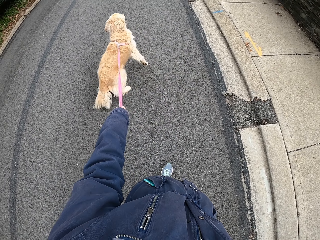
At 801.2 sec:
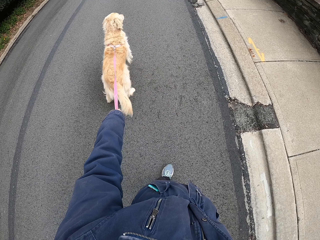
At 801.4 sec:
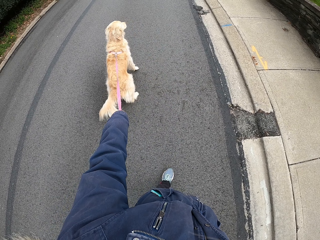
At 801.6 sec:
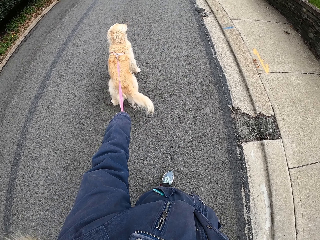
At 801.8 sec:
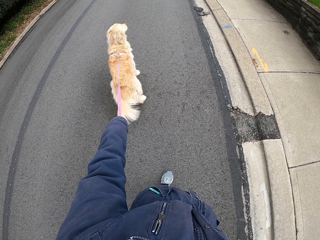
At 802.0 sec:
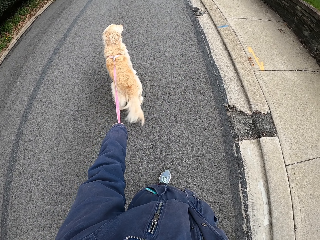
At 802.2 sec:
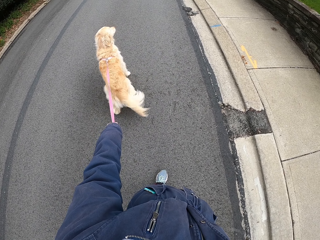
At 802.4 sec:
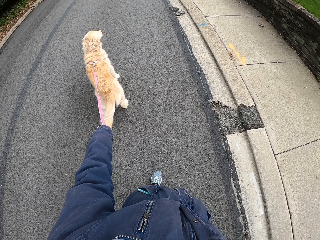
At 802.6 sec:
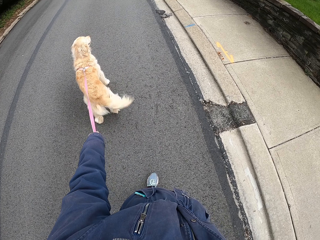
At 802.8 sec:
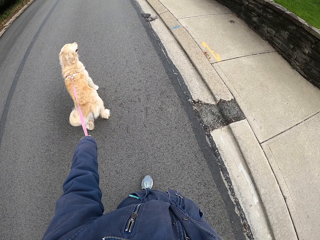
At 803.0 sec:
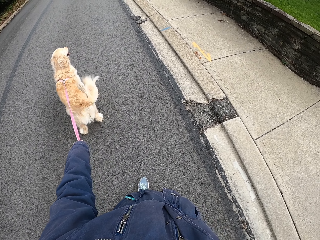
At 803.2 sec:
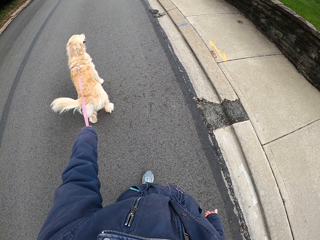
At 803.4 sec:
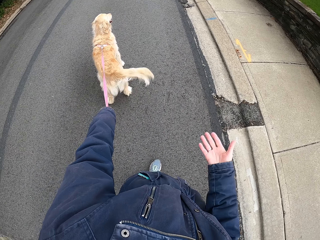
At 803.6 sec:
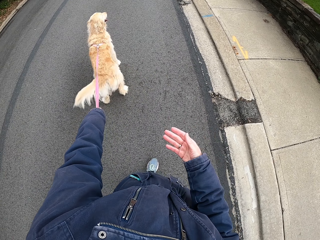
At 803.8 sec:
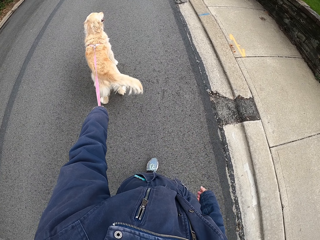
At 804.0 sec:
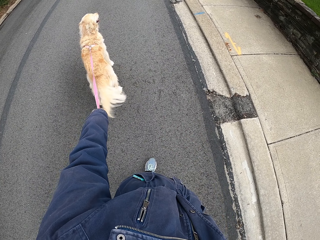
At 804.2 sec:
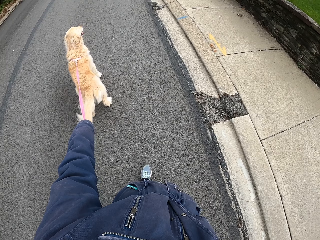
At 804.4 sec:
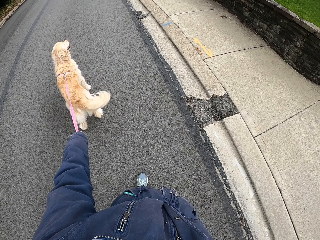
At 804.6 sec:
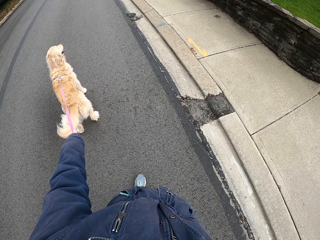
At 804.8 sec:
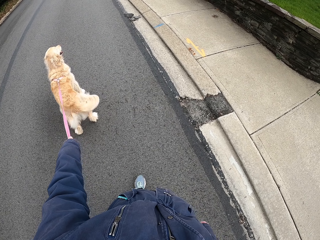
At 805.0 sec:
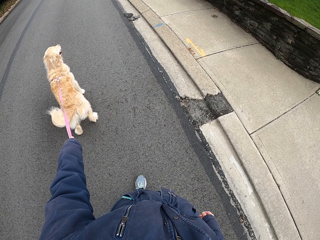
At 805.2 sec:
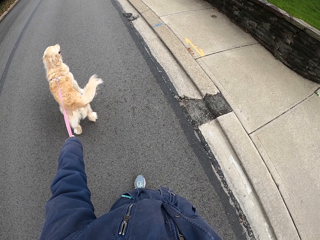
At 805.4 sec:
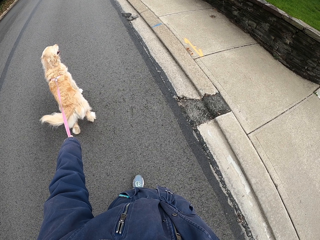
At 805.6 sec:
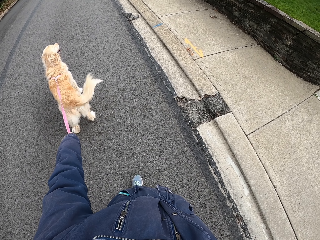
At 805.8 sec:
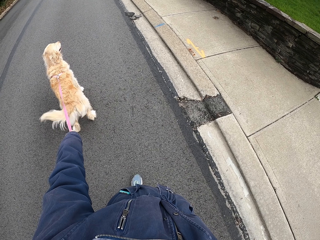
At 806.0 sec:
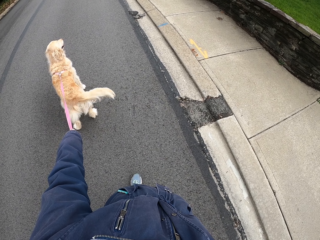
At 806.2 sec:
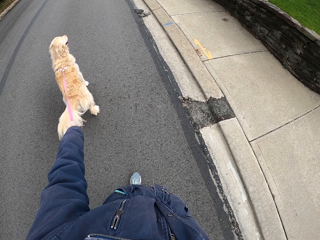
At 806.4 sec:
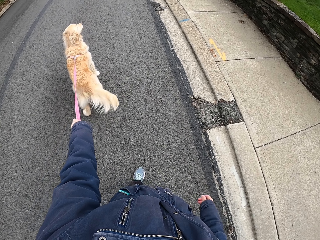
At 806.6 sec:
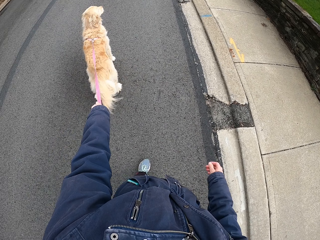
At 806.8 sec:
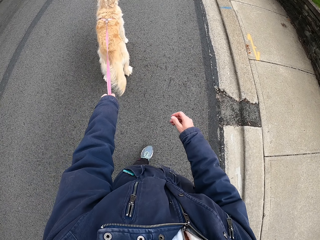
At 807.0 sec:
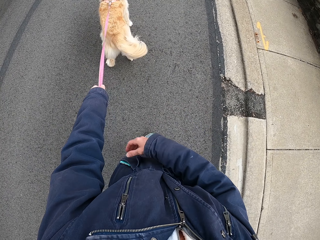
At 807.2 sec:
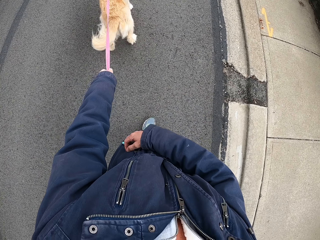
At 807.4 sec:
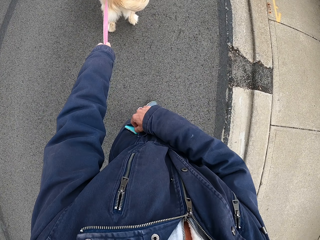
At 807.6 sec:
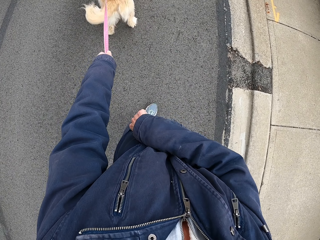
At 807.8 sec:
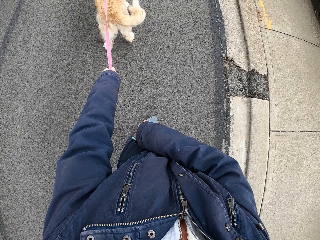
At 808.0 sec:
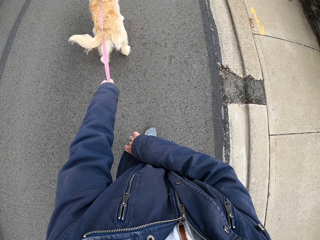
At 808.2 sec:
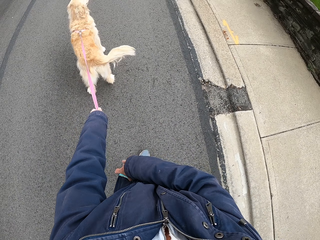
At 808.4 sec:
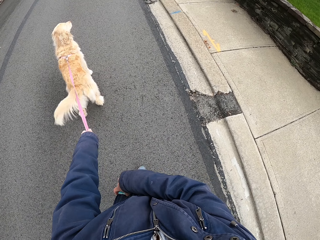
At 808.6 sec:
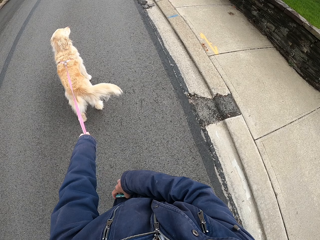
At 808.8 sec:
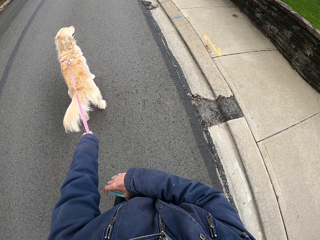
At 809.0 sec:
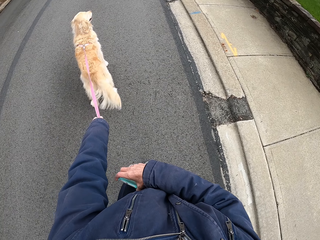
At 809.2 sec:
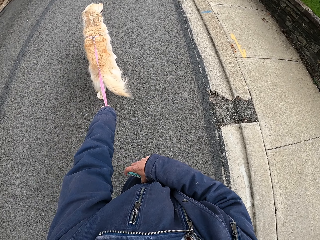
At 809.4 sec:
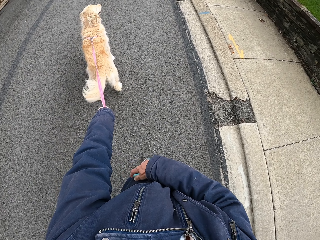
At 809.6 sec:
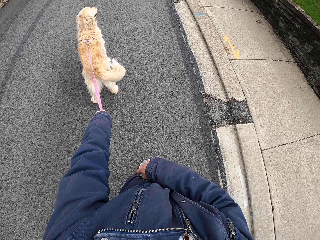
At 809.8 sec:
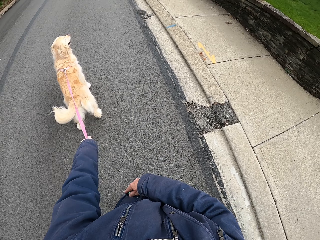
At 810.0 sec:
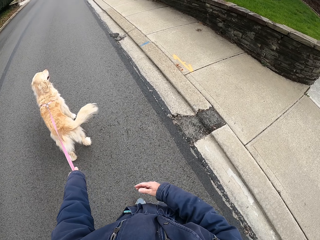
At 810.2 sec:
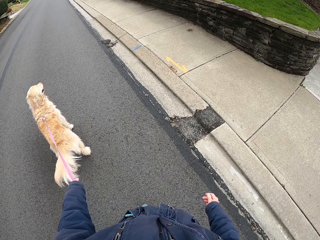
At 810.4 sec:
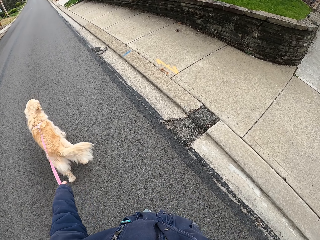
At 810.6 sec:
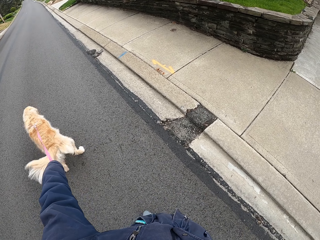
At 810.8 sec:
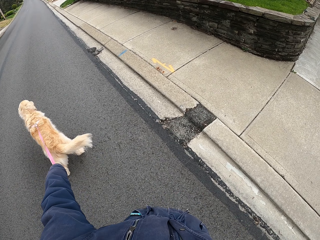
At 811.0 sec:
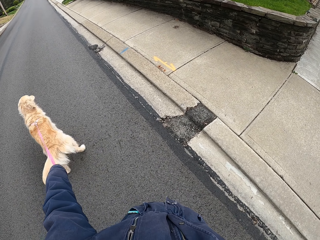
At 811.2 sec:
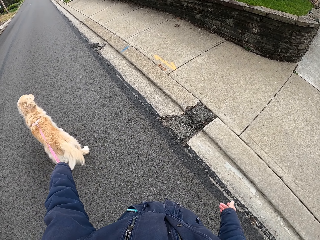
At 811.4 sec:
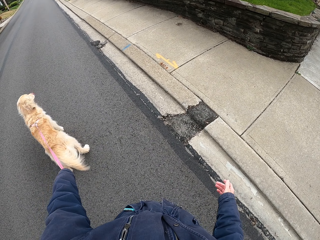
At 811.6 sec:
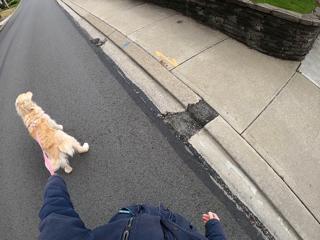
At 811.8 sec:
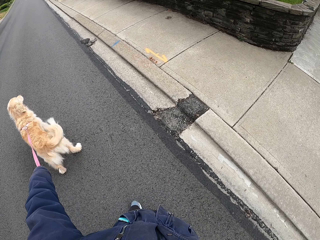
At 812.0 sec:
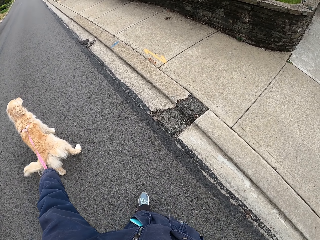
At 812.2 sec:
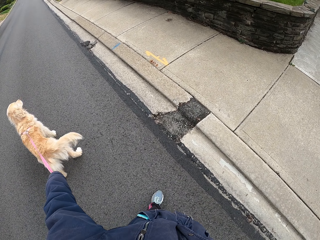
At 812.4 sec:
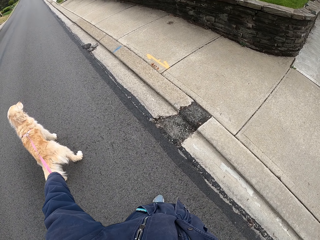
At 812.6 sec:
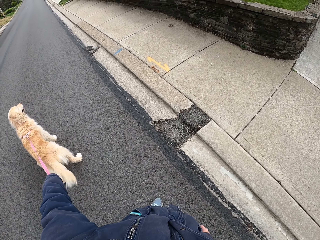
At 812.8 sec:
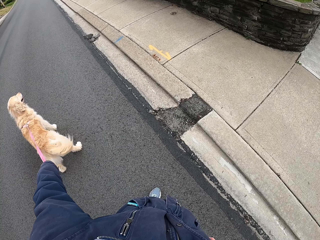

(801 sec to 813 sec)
The camera wearer moves her hand. She touches the phone in the pocket.

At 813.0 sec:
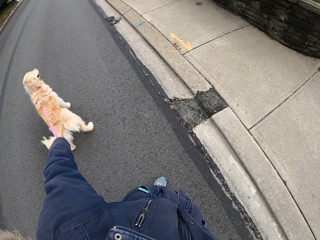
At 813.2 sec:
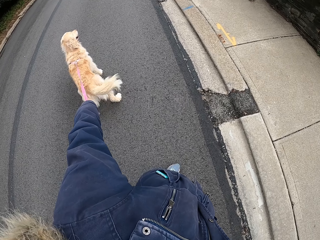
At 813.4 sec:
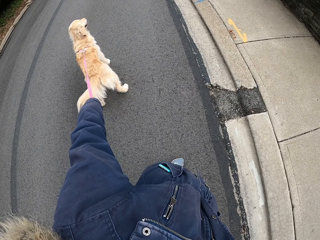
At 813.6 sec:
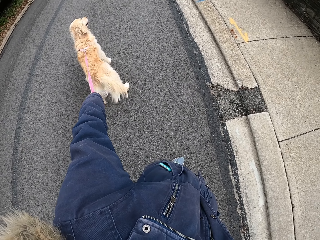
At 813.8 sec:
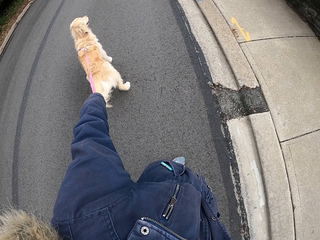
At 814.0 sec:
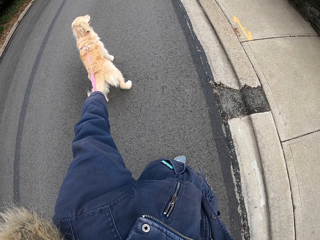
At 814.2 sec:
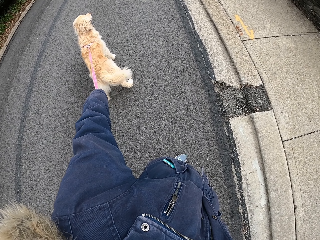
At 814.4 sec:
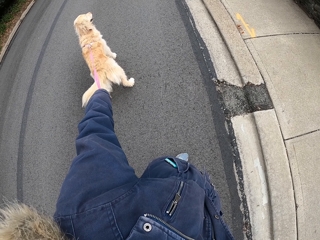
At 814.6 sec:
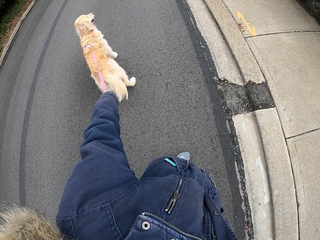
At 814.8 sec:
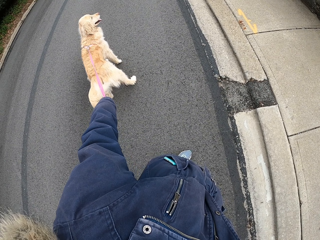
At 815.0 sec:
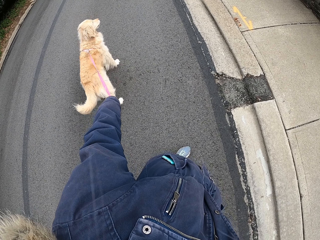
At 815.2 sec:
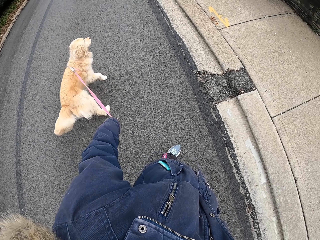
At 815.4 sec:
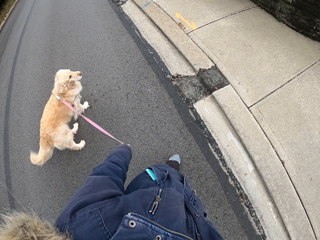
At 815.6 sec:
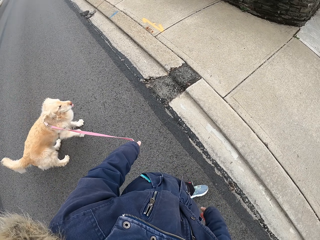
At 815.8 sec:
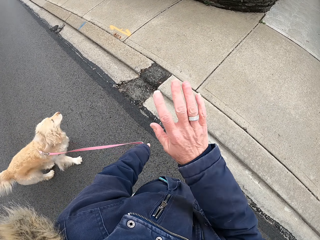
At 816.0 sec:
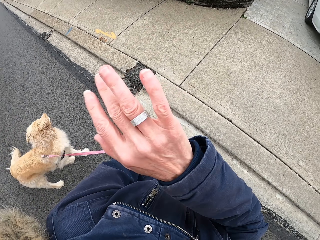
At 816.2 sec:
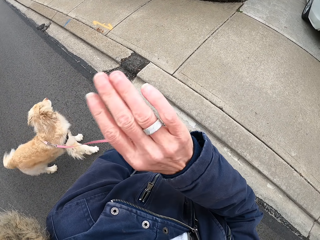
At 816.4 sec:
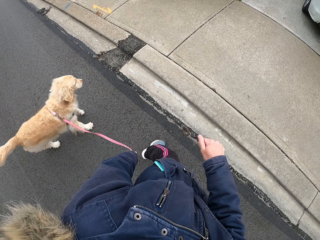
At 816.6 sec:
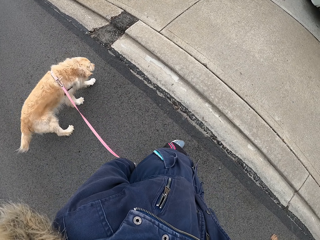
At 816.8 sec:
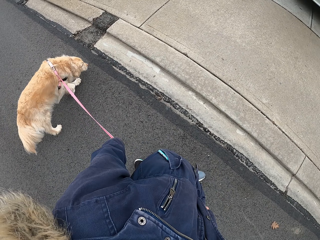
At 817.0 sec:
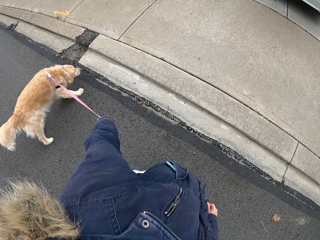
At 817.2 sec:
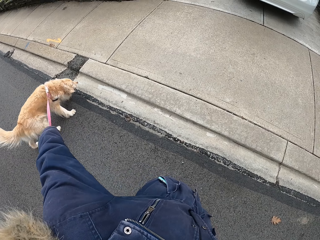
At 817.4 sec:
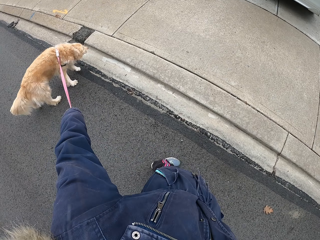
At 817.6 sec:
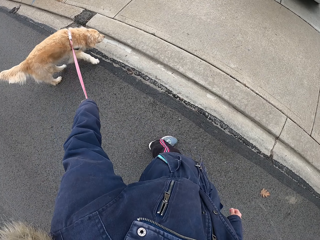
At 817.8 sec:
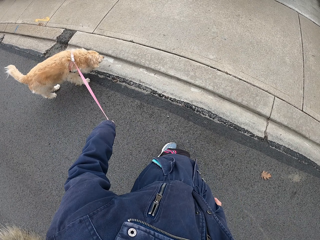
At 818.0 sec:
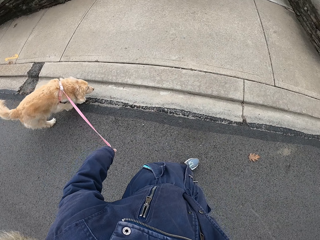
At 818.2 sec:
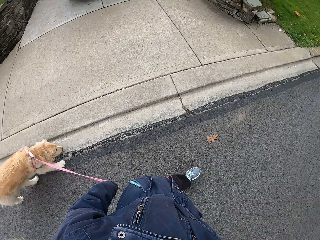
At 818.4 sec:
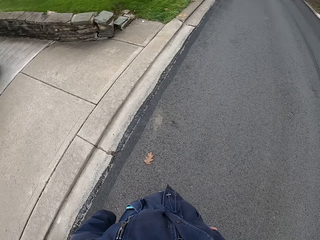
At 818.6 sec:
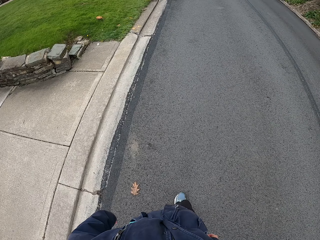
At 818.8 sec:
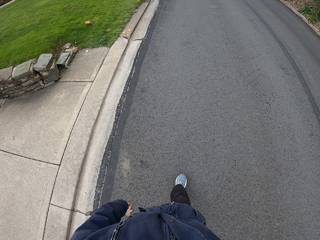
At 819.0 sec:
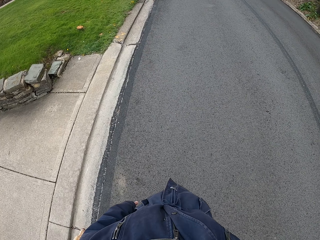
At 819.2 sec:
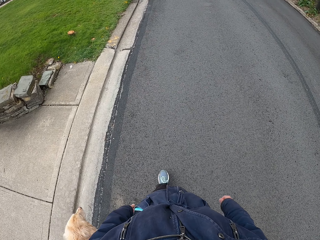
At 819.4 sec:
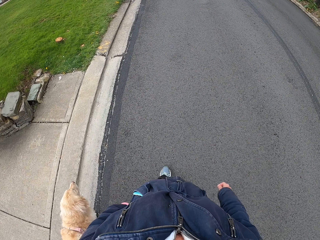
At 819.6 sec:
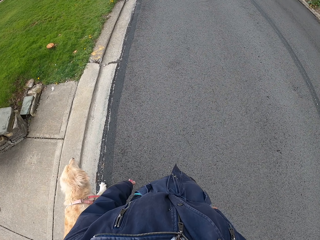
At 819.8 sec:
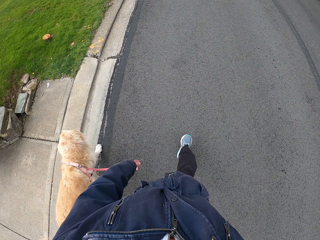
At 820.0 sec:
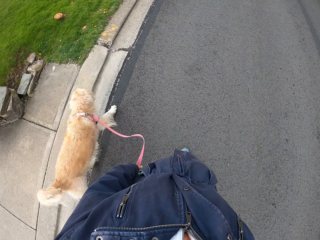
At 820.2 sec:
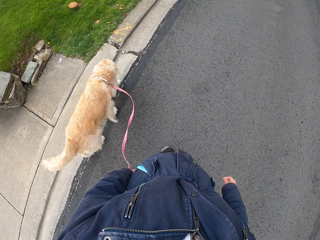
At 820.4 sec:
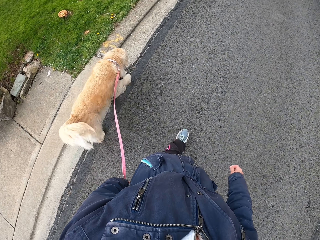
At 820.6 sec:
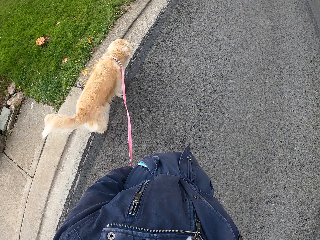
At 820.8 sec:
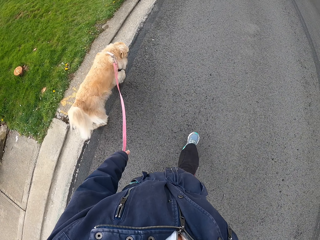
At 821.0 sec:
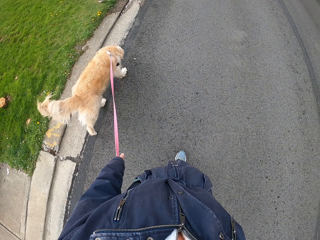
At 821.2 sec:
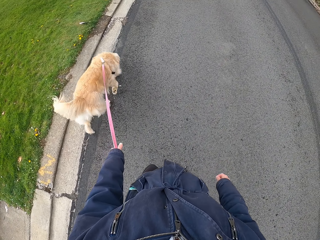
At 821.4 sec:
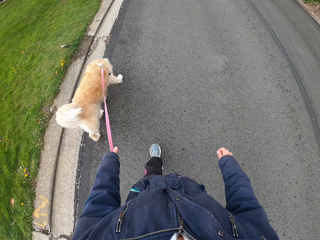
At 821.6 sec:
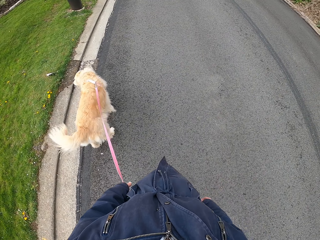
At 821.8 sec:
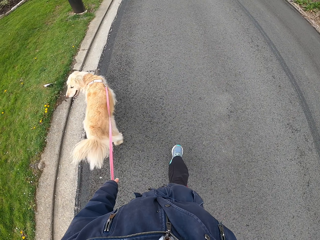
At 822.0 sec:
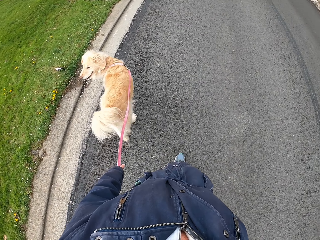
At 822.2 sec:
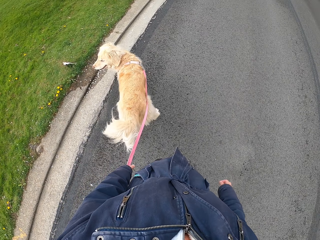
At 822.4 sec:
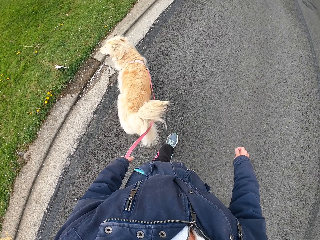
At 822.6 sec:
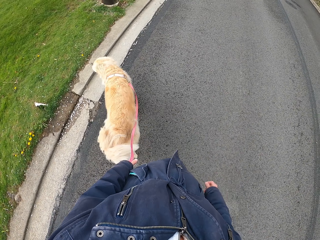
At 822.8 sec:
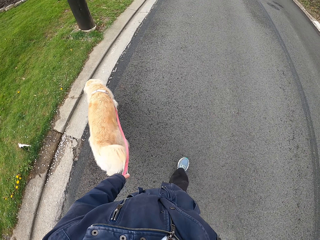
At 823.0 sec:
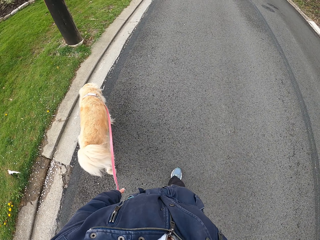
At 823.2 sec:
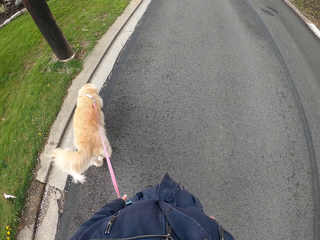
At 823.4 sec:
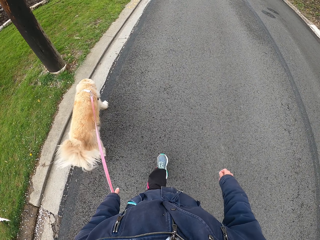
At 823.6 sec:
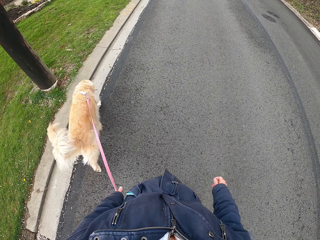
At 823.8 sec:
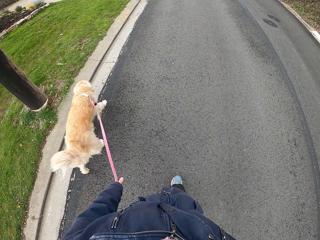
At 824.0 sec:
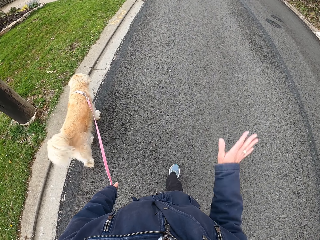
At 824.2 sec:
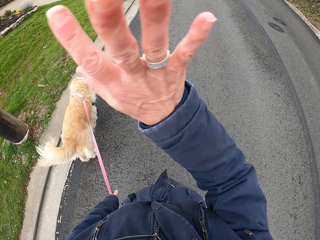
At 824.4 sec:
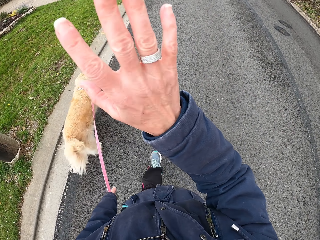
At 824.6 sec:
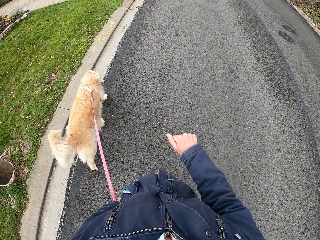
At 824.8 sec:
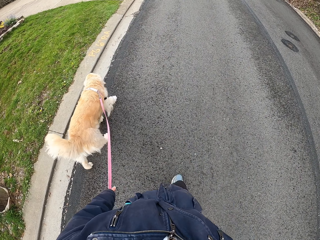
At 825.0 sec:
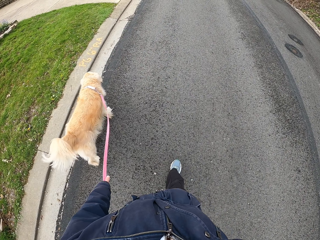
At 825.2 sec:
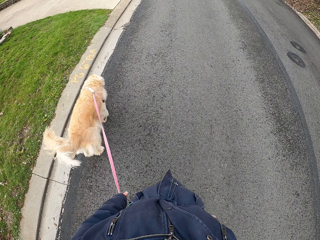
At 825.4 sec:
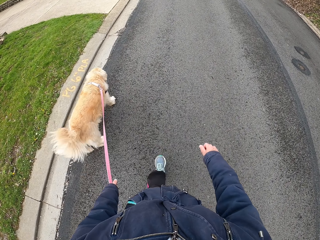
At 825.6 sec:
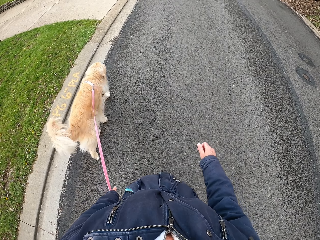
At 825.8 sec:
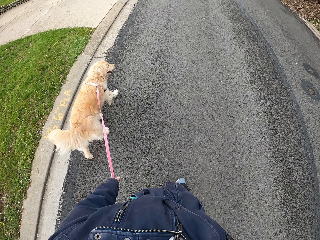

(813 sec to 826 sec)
The camera wearer stands. She raises her hand. She calls something. She walks the dog along the pavement. She raises her hand and calls something. She walks along the road.
